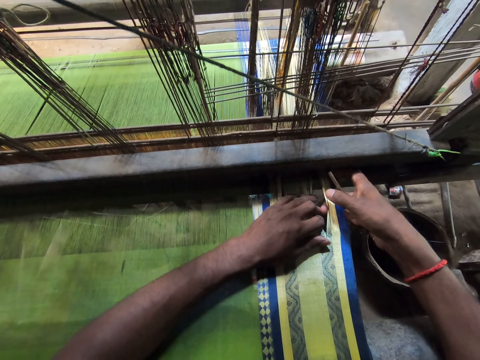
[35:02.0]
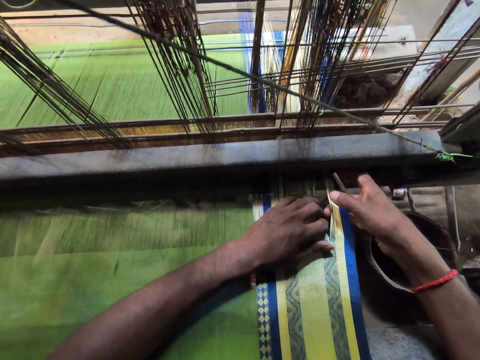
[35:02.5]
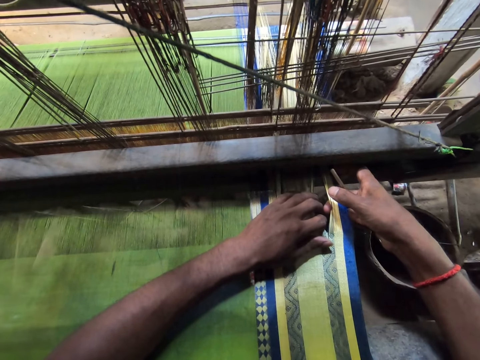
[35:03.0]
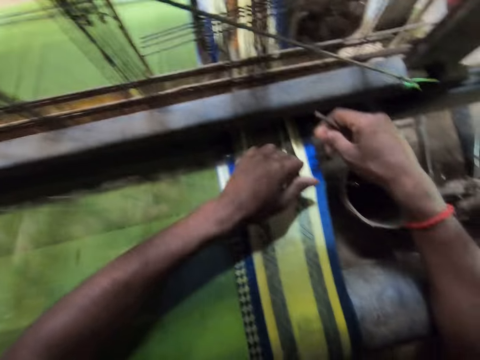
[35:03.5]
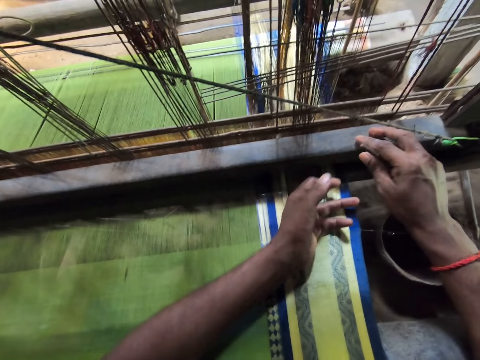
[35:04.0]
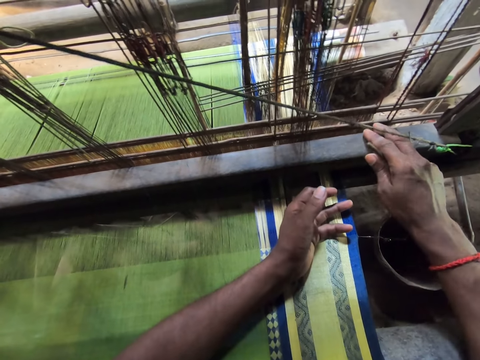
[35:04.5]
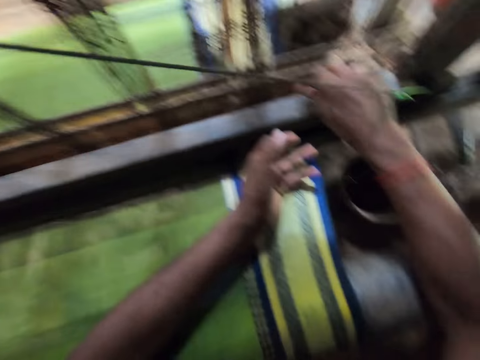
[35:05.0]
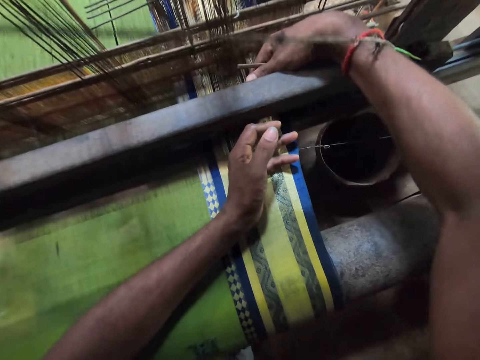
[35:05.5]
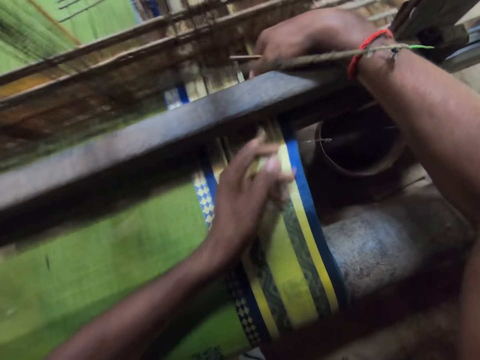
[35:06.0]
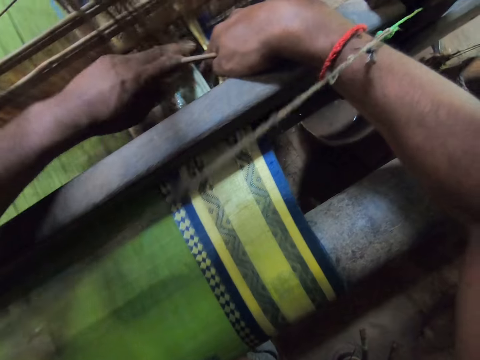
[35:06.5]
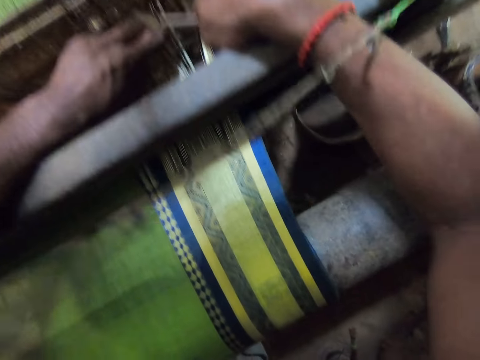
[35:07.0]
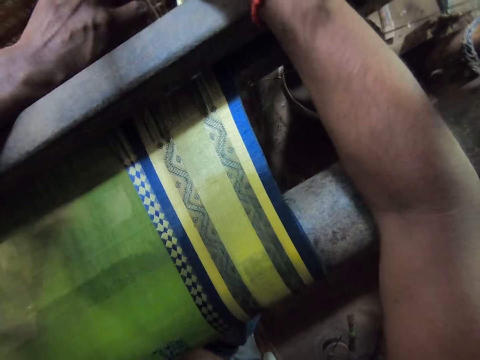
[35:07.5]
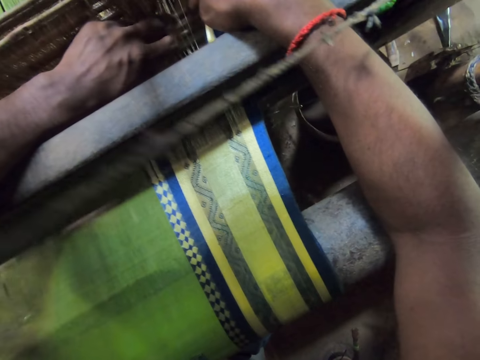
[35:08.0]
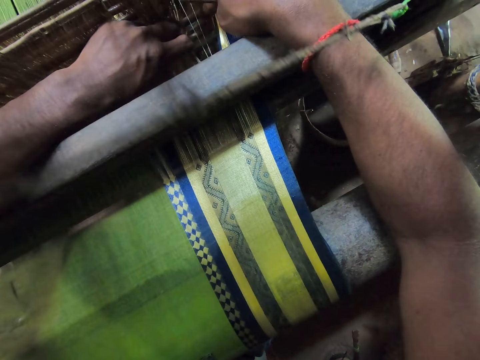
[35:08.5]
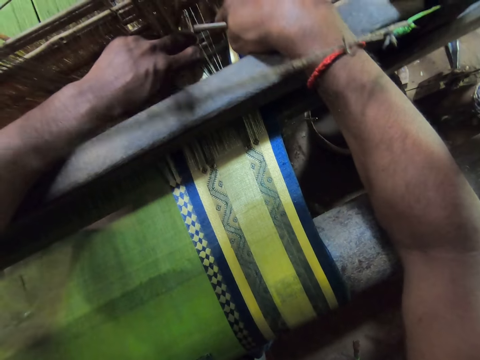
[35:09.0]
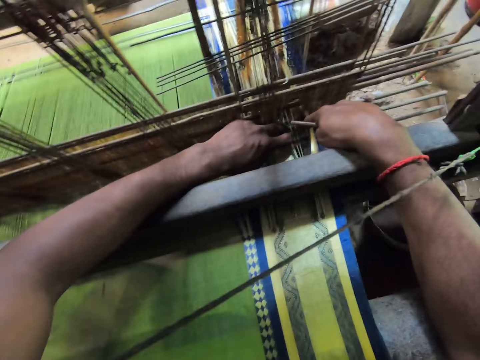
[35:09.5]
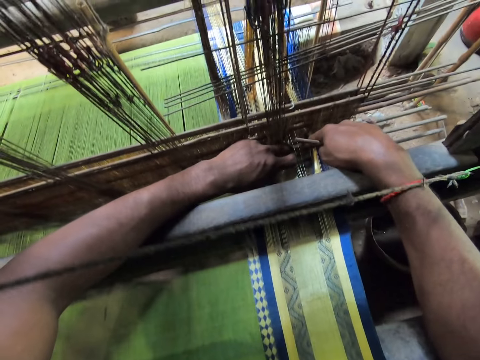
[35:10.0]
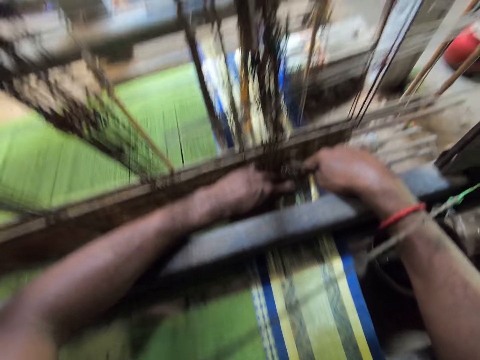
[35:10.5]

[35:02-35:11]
The camera wearer pulls apart the warp threads of the handloom with both hands.

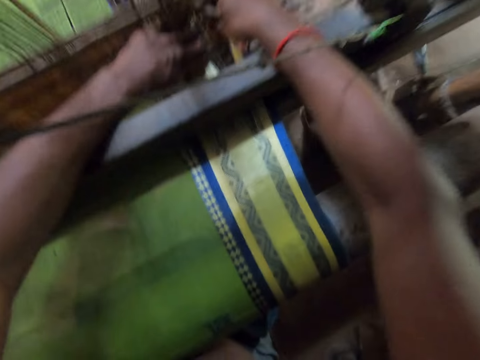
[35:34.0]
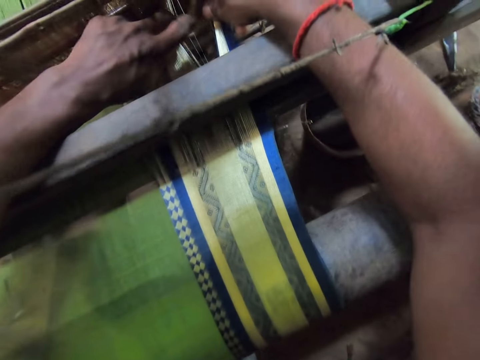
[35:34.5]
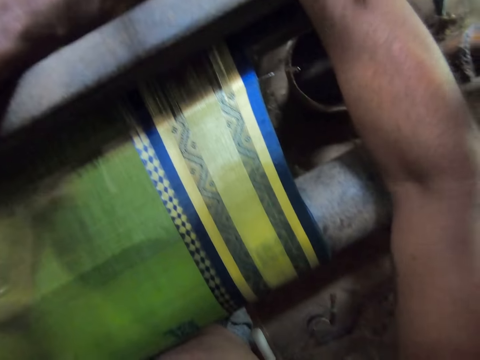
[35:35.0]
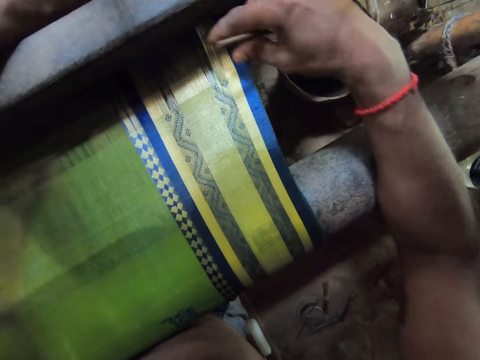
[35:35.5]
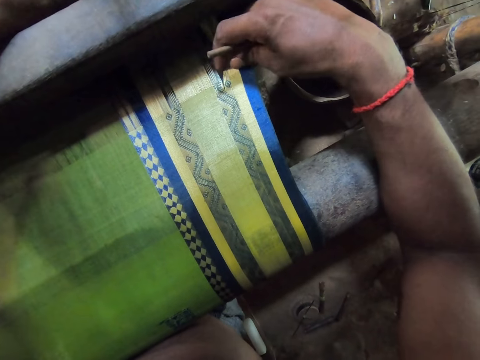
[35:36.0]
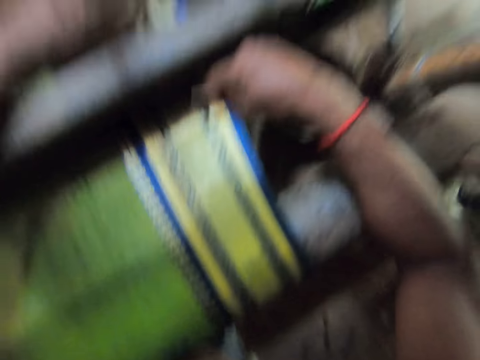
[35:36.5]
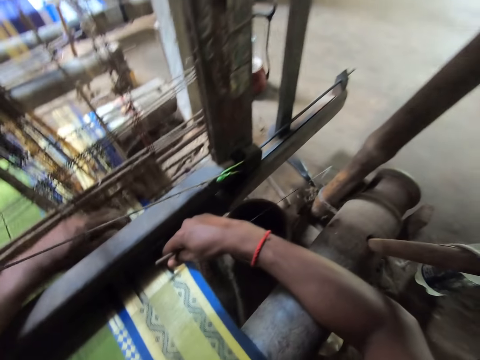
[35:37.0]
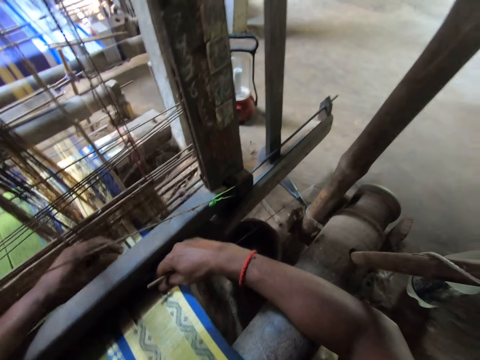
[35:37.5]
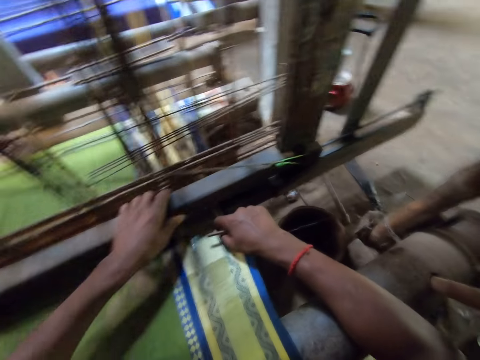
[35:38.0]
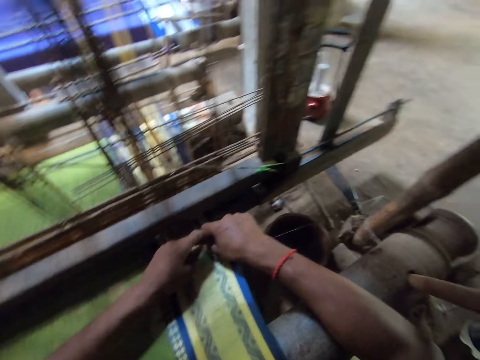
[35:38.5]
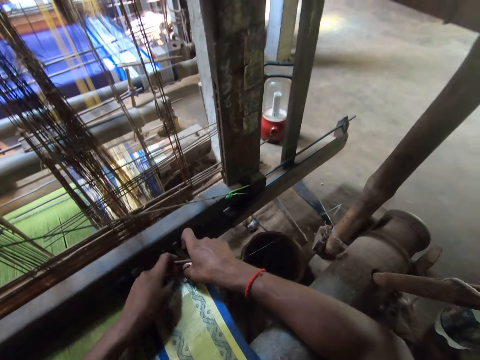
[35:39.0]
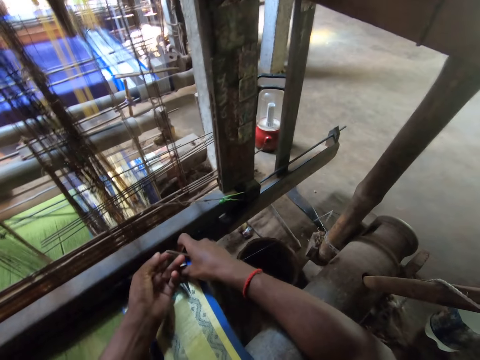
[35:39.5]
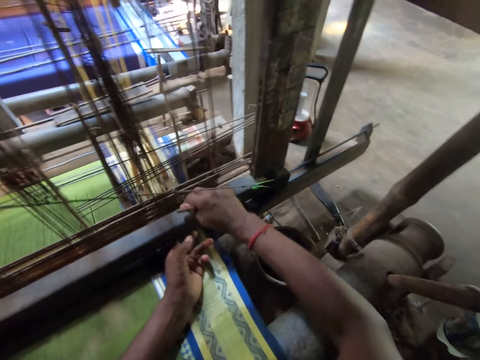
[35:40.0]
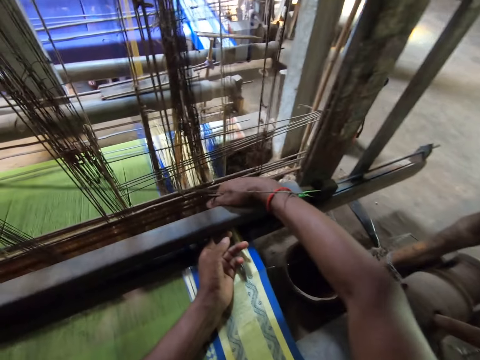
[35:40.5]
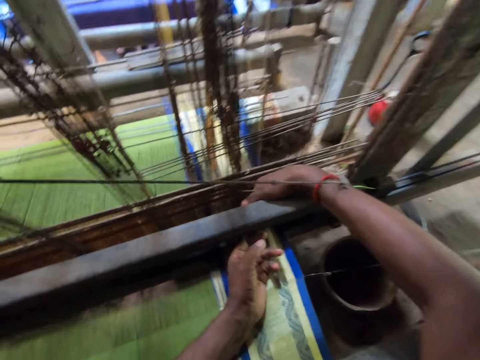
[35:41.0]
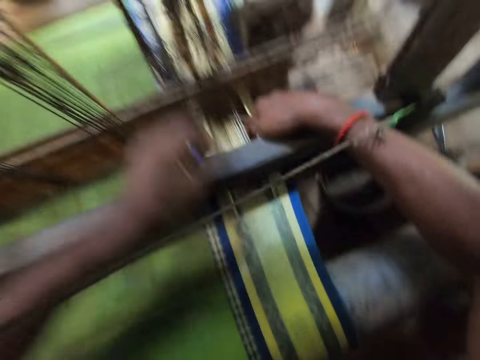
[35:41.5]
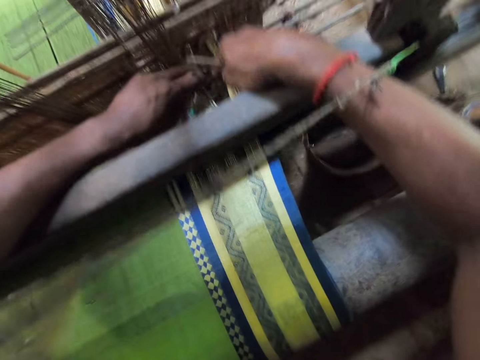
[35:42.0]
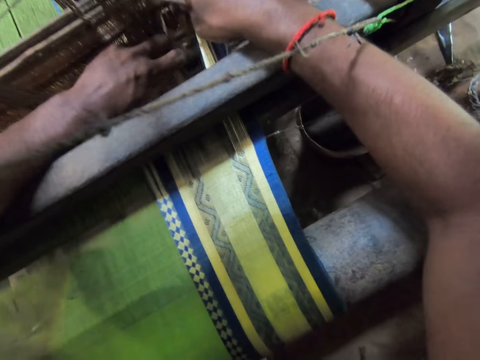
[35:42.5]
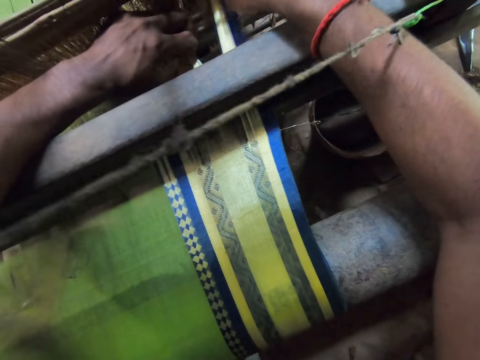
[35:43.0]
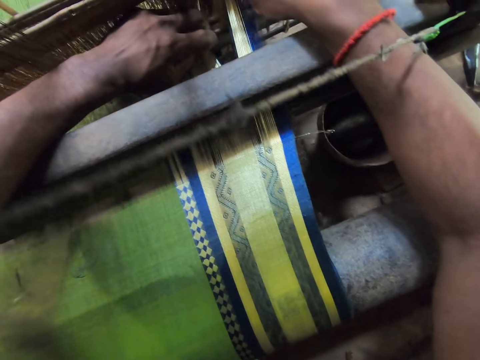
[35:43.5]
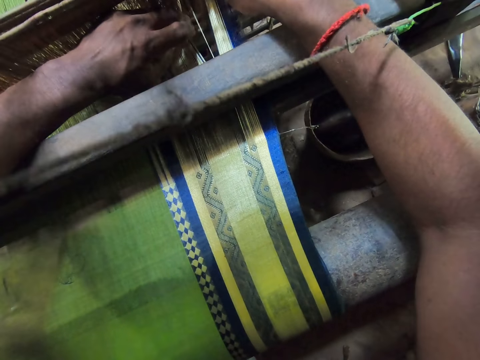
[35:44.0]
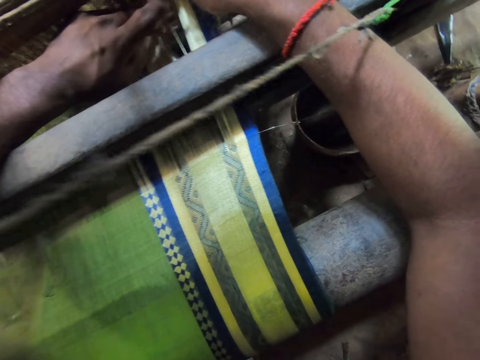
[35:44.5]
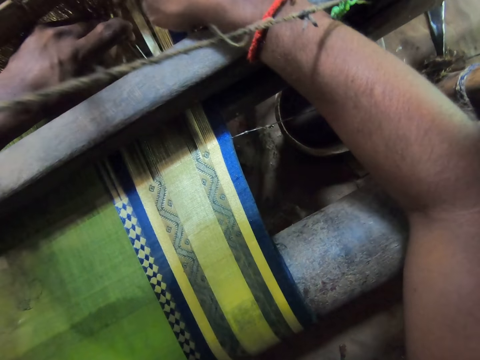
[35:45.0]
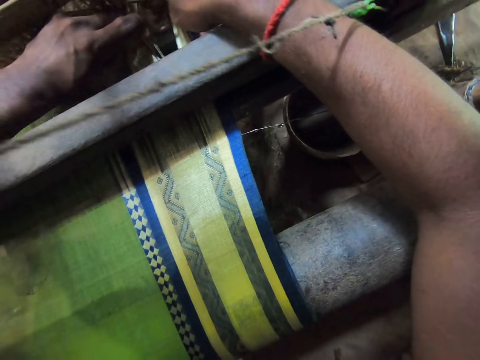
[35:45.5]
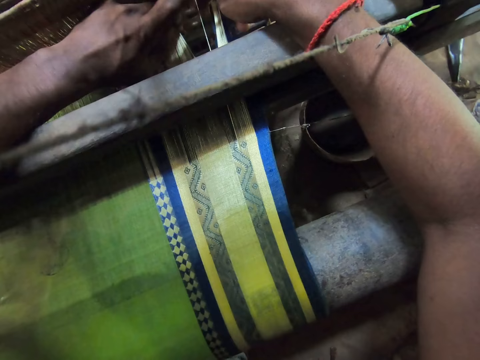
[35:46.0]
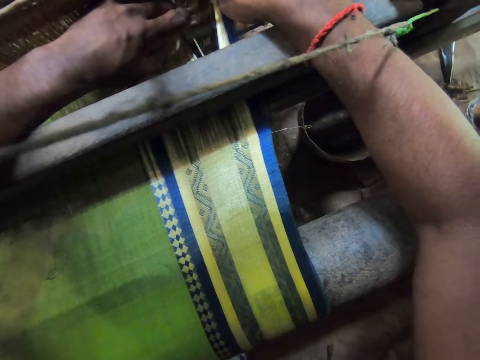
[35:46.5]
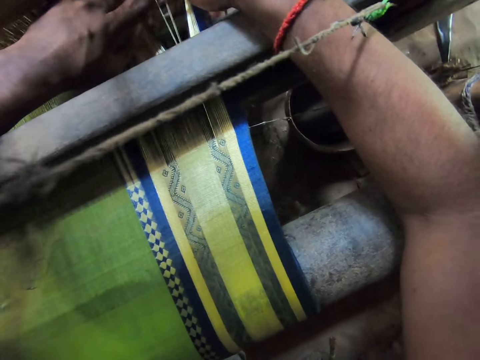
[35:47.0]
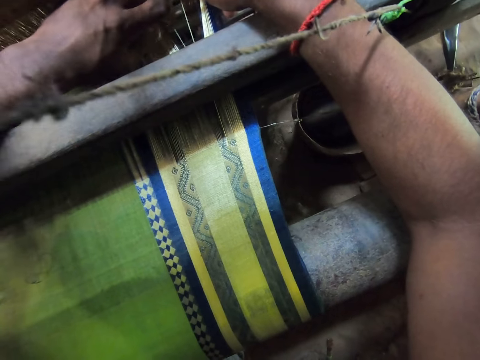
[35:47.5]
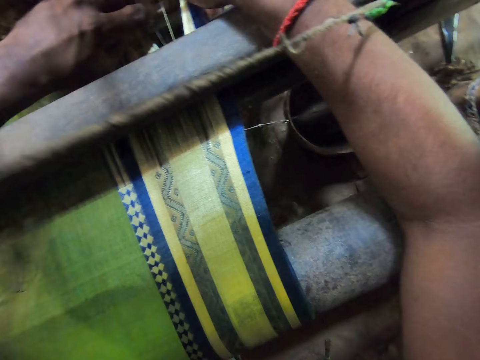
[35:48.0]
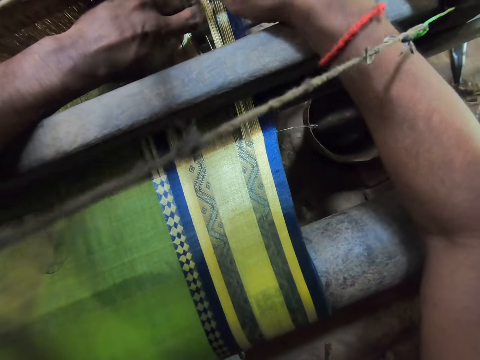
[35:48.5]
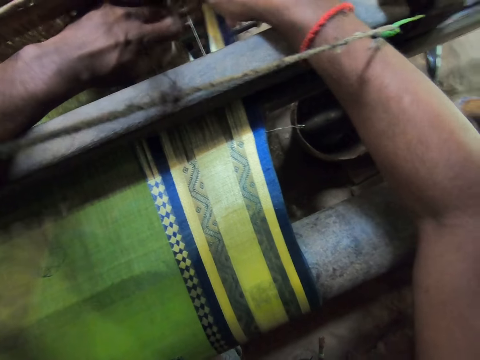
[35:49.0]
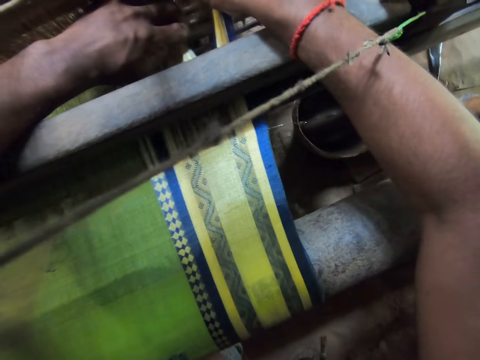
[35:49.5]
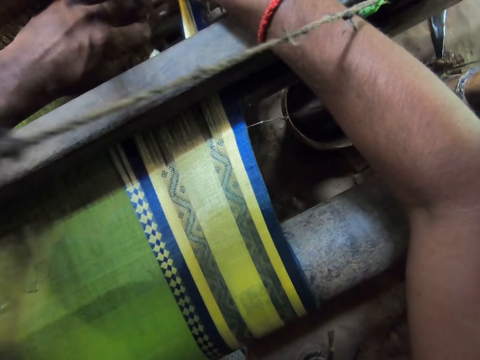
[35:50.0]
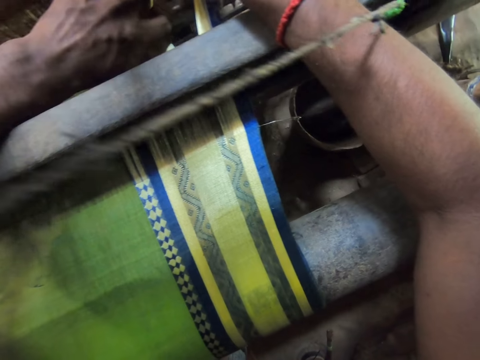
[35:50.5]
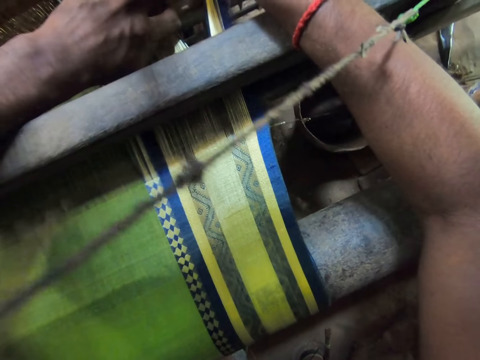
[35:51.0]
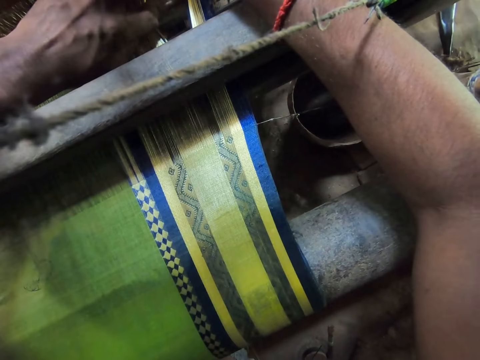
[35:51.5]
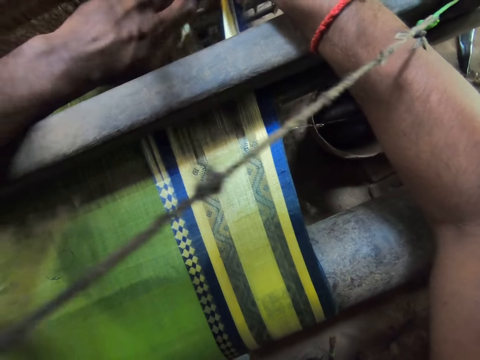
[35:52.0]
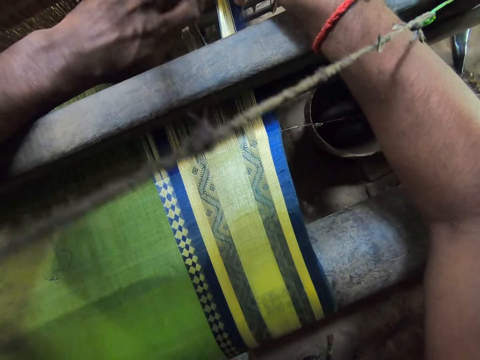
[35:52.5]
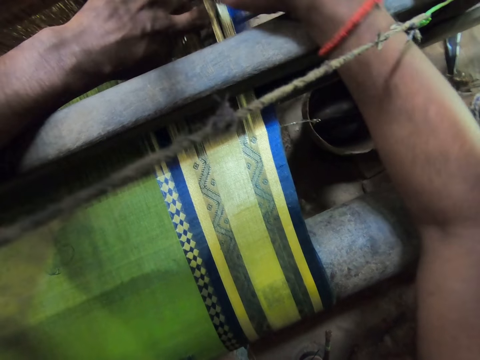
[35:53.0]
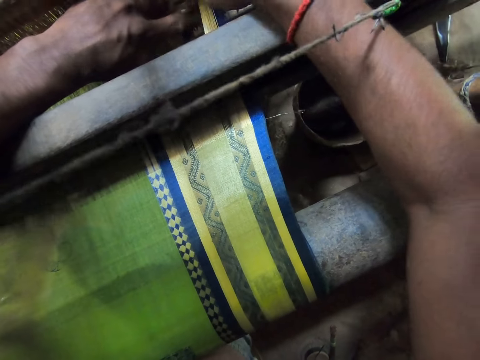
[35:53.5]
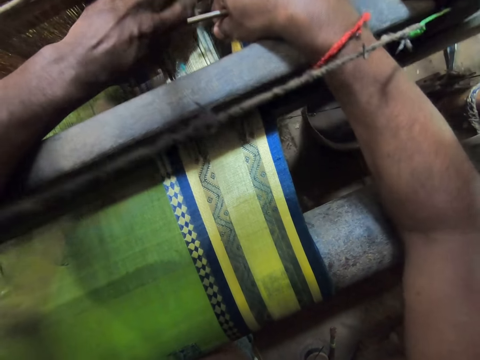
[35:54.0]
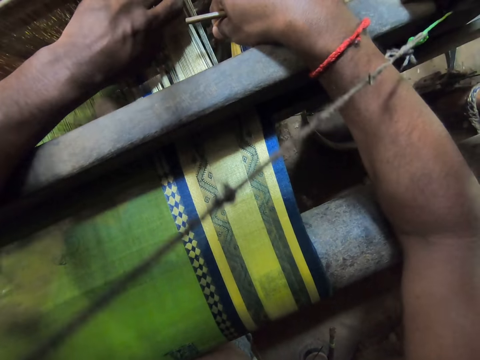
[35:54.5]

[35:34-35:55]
The camera wearer holds the warp threads apart with his right hand. He holds the warp threads apart with his left hand. He pulls apart the warp threads of the handloom with both hands. He interacts with a man.
